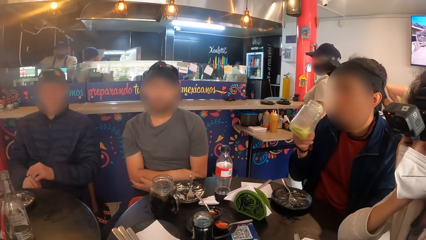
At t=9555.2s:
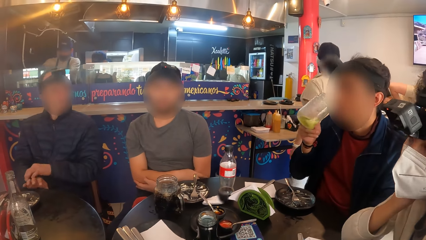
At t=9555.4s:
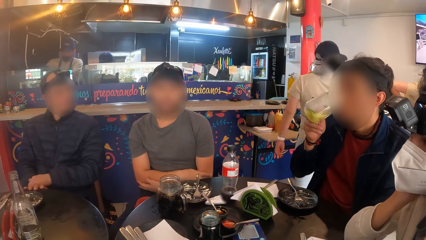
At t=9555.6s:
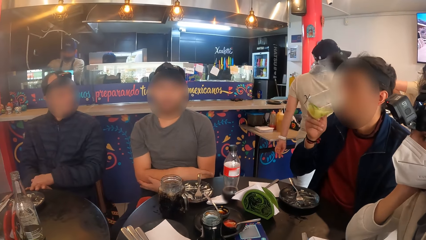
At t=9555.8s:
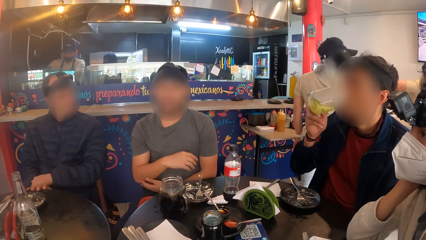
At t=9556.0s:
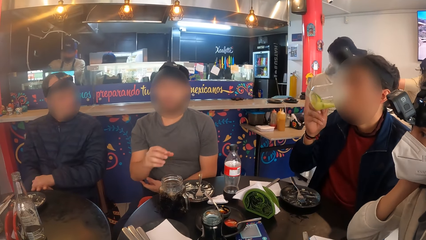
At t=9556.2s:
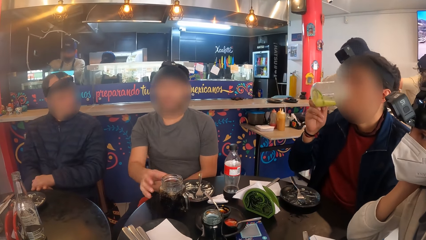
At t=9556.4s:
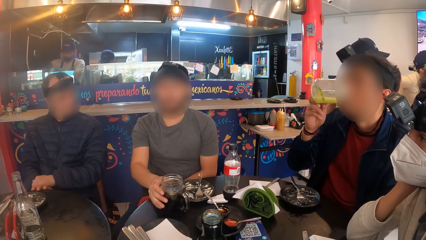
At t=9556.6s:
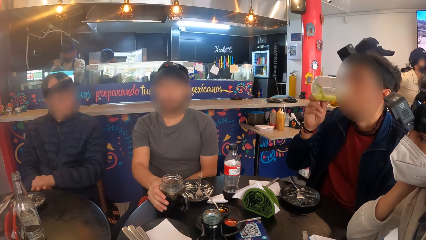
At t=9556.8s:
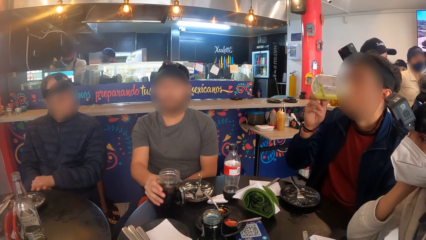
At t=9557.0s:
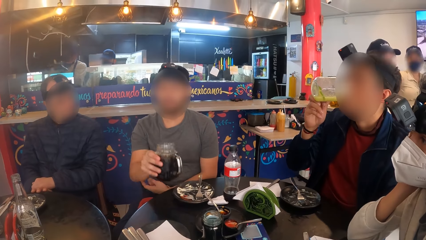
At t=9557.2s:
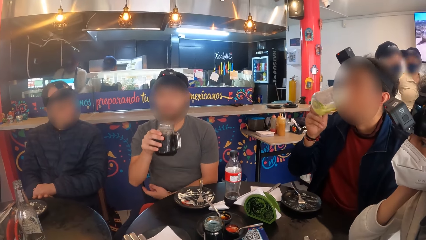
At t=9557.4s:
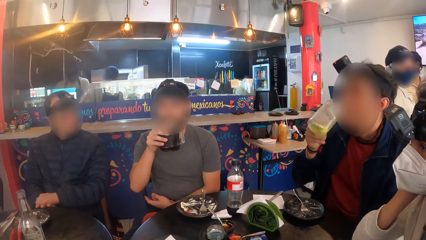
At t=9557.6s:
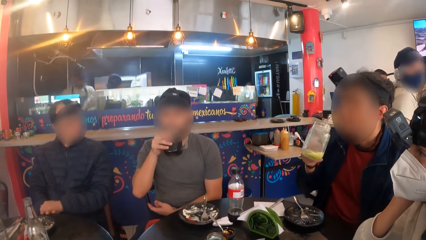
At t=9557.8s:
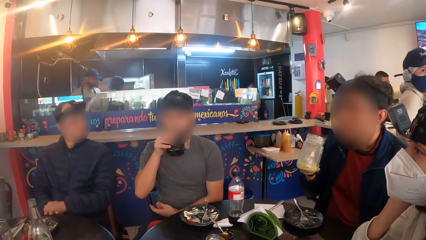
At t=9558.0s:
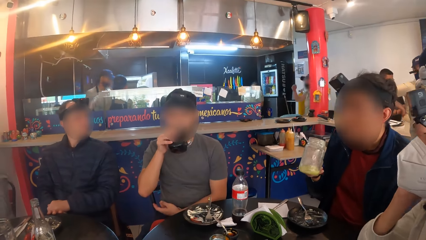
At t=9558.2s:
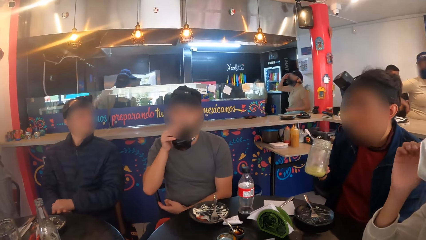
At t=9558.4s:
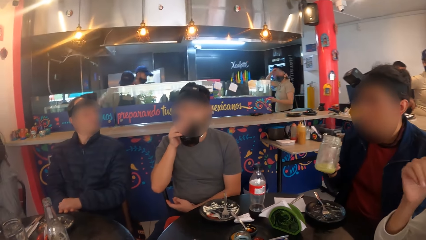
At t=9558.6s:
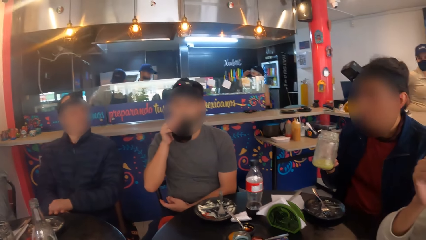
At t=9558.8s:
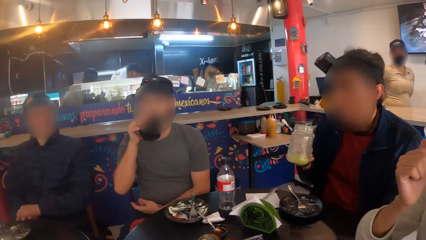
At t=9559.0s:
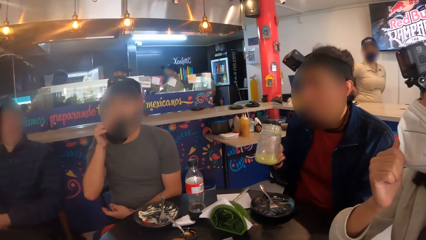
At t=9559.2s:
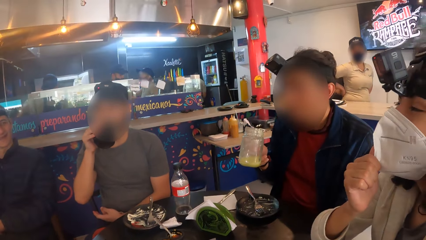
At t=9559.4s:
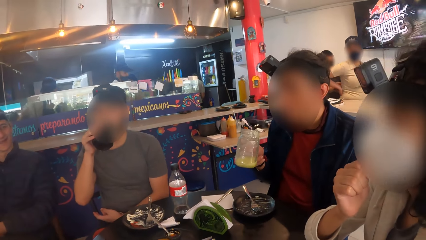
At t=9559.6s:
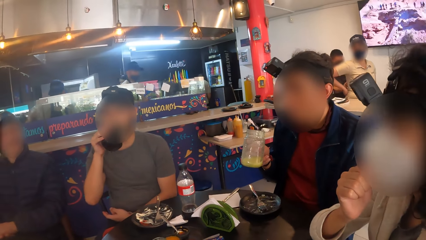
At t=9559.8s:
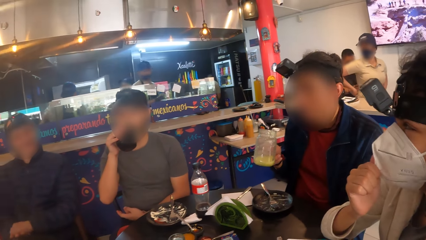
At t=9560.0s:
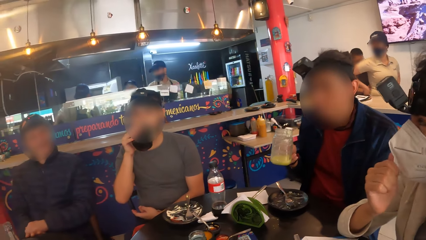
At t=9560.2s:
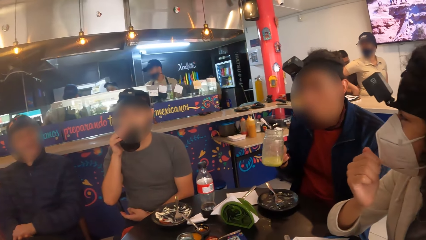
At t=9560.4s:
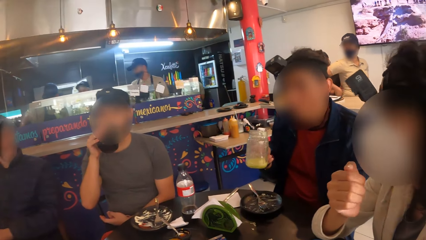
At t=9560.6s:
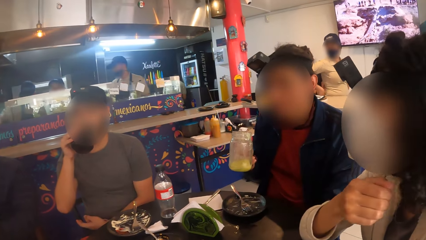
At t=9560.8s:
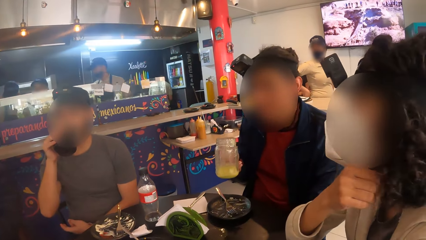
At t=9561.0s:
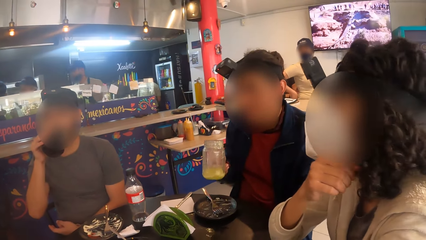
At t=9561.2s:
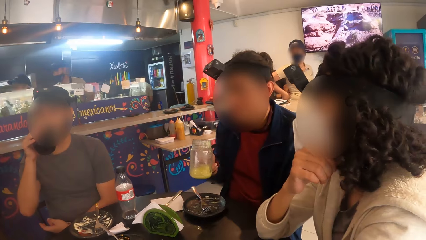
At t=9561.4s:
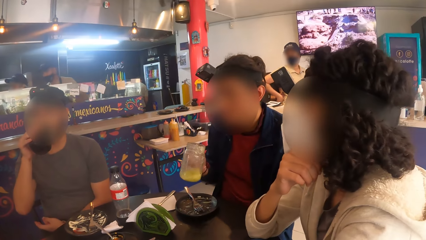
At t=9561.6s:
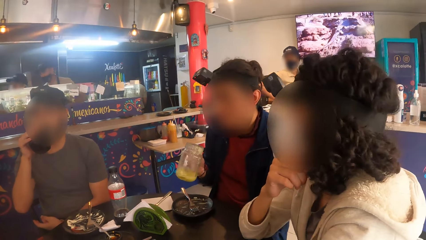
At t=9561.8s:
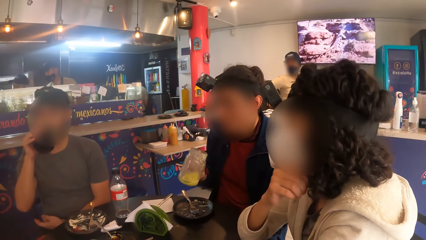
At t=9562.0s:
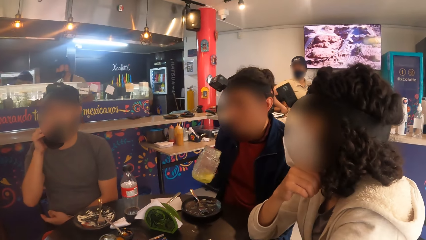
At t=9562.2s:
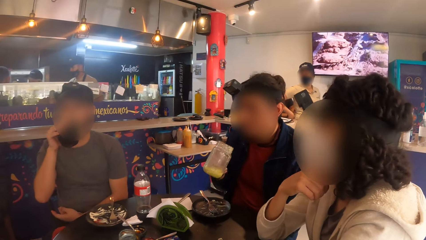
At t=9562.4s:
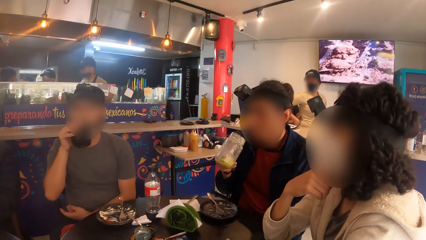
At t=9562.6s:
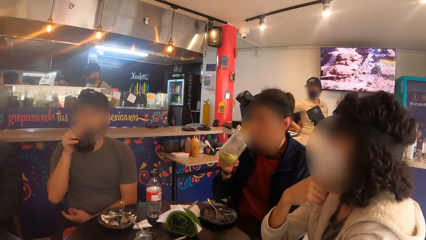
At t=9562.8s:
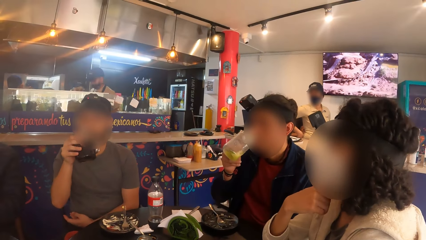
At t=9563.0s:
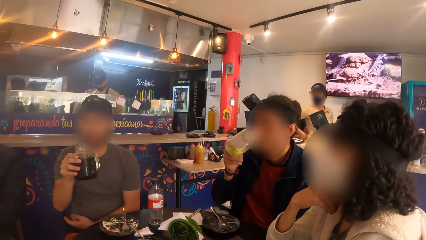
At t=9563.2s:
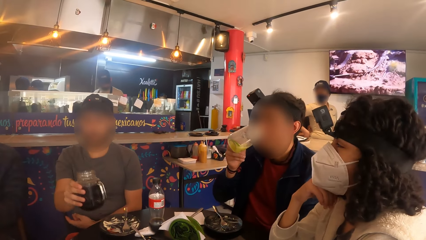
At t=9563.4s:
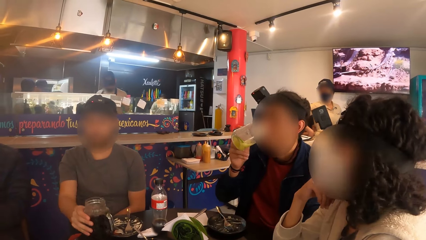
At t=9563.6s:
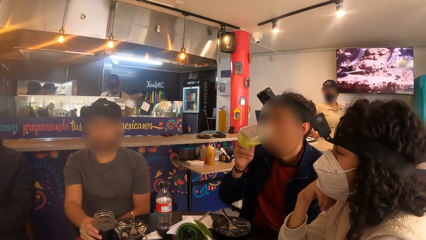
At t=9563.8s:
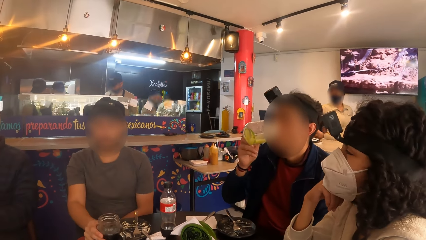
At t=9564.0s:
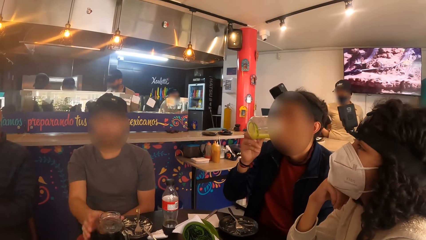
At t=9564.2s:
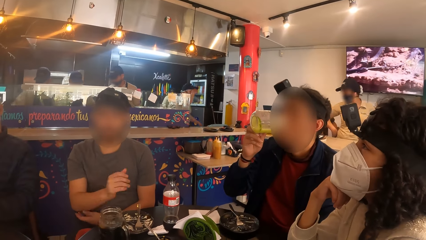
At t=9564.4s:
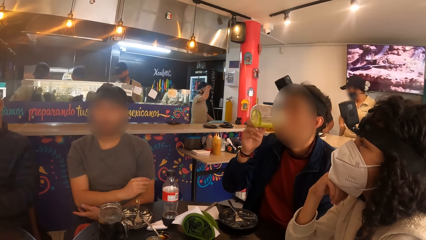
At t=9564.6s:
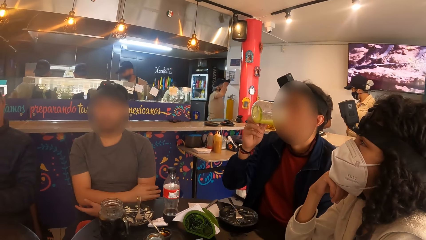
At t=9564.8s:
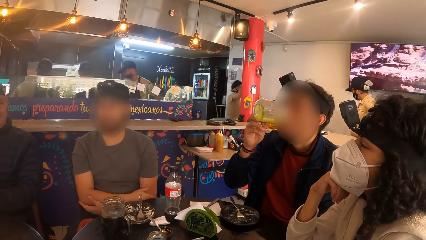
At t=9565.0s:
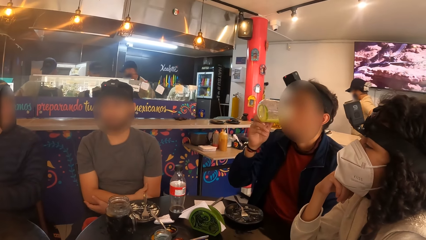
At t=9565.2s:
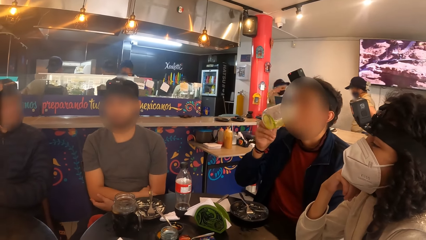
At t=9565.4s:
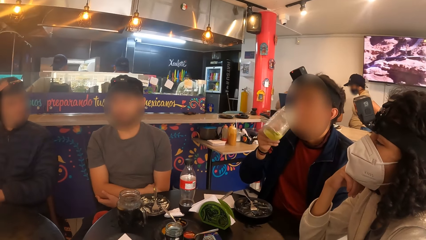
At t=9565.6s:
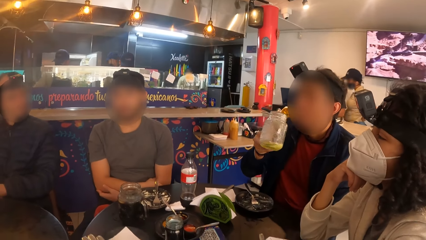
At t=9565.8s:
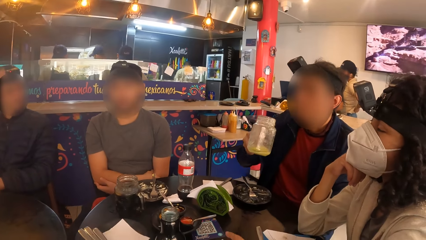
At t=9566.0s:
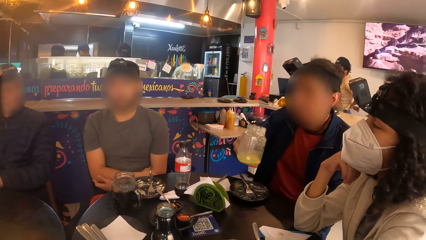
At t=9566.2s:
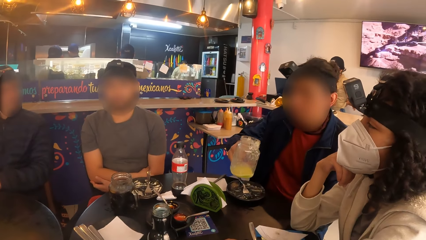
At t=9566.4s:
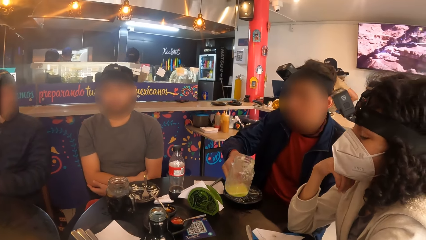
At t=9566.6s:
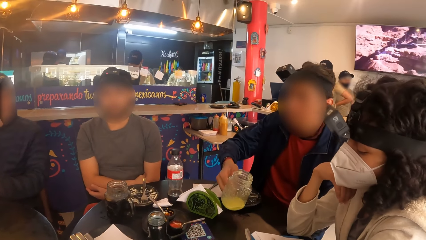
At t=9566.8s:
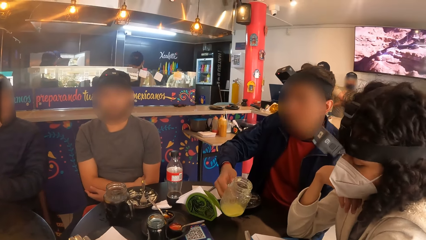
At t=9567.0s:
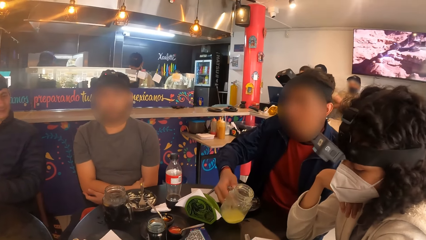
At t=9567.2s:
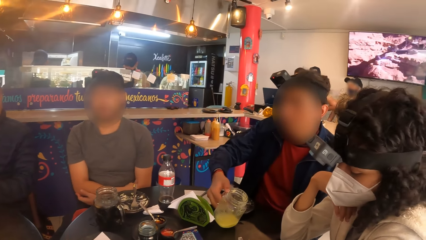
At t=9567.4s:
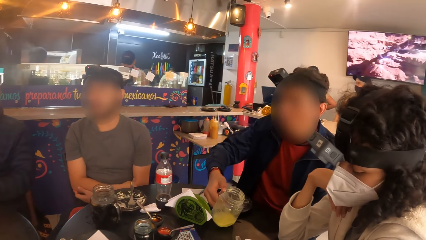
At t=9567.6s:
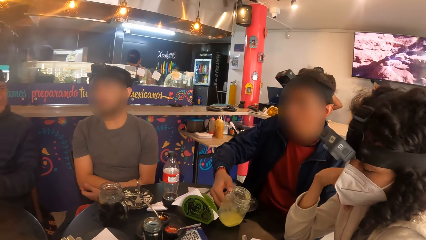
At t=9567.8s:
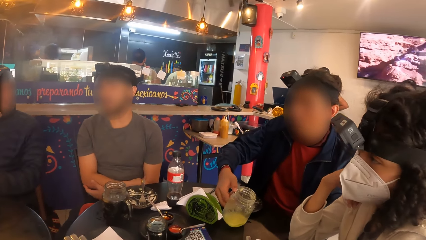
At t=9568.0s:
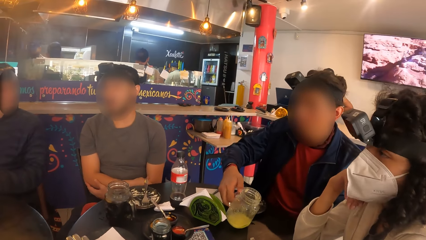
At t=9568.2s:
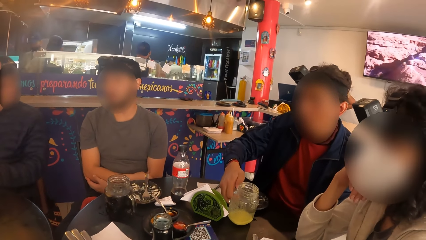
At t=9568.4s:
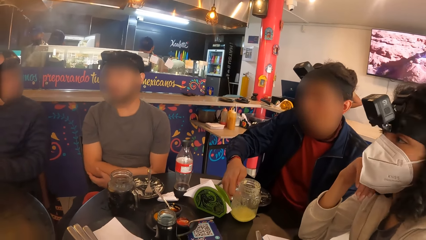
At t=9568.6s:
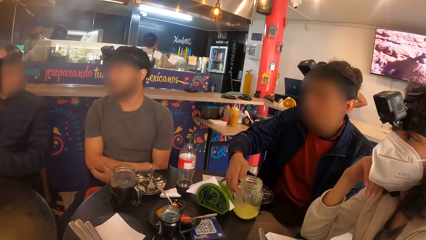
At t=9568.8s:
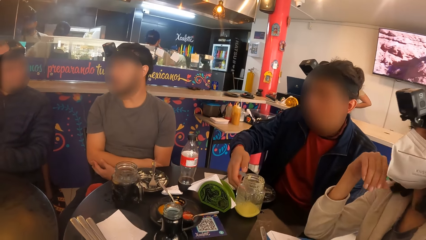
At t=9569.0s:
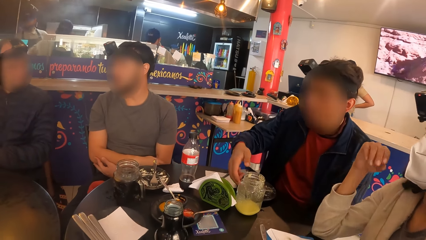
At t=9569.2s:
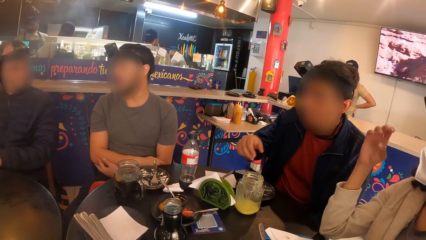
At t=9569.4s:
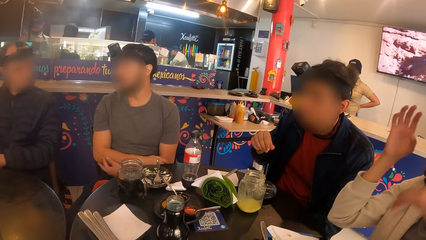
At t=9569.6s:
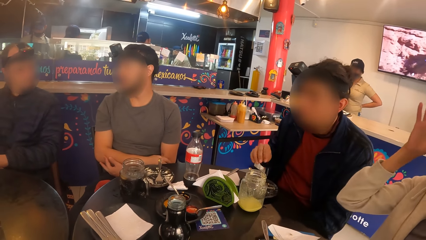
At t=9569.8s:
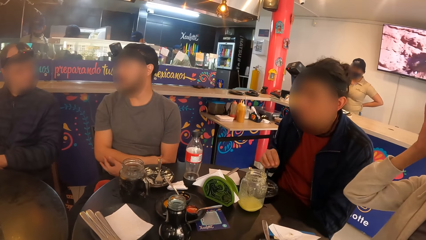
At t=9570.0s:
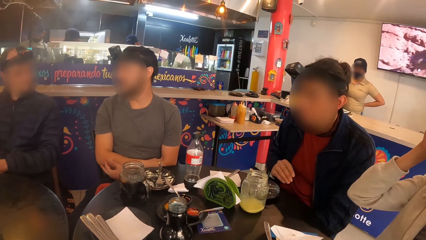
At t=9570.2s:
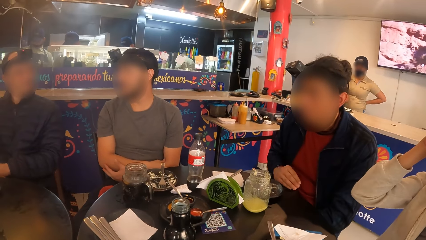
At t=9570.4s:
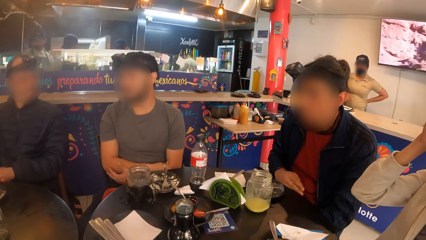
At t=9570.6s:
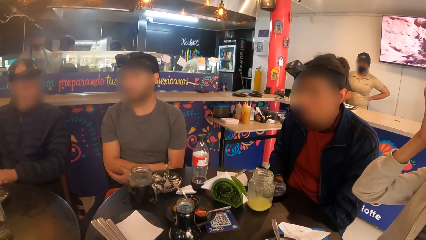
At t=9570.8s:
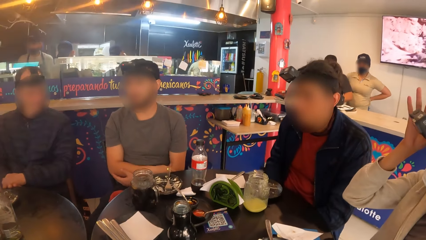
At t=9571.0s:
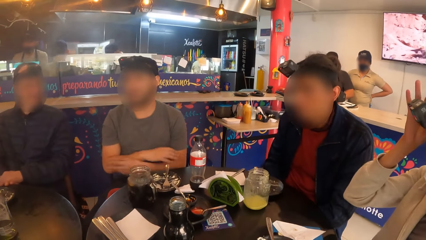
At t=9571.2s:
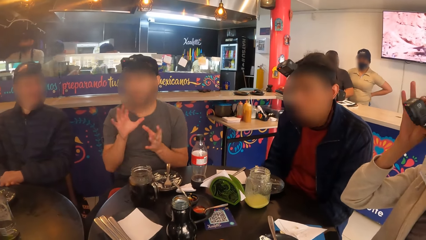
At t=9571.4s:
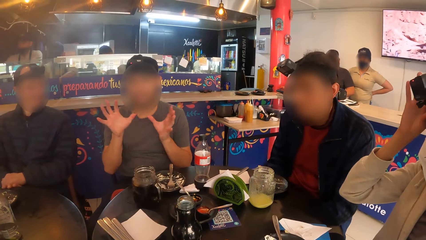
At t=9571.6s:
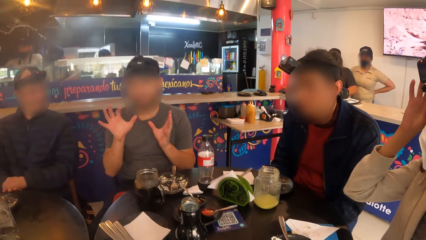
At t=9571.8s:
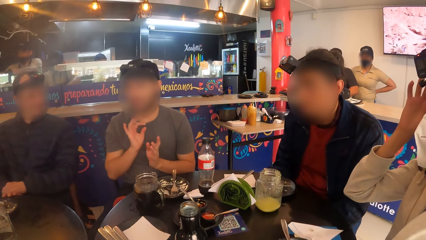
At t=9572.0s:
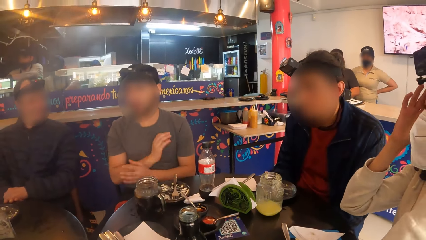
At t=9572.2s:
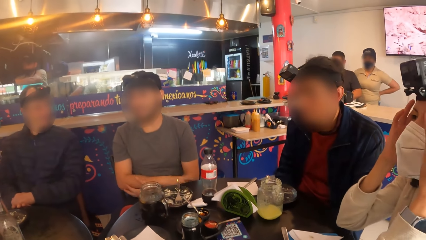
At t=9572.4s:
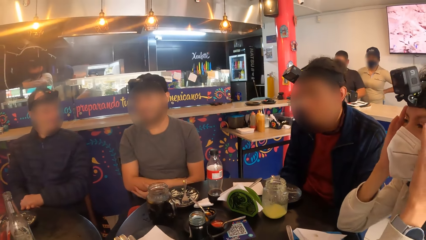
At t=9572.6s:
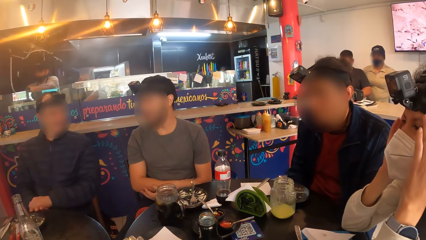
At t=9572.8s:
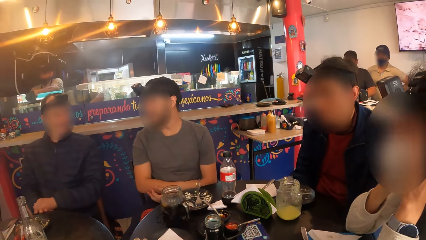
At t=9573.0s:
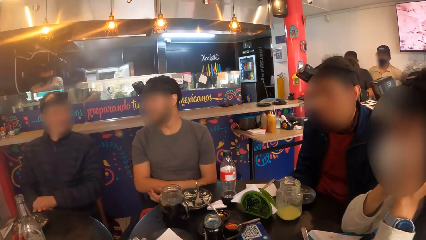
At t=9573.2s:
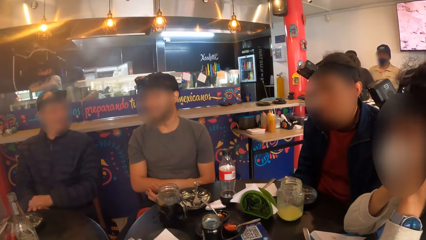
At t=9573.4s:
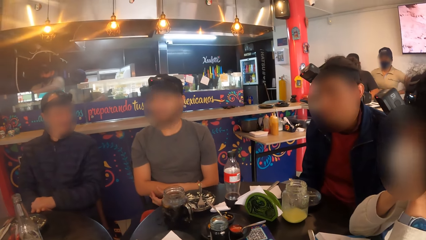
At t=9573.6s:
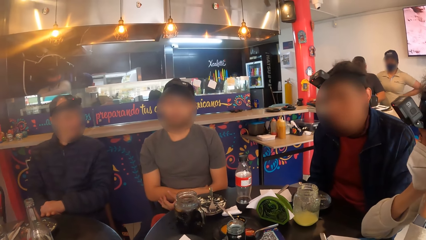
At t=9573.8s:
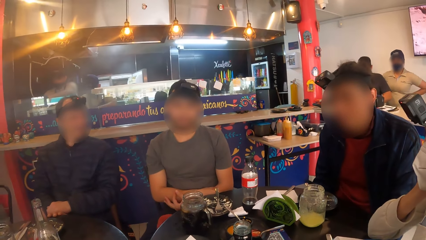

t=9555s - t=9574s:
A person drinks juice. A man carries the cup of soda from the table with his right hand. The man drinks from the cup of soda in his right hand. The man keeps the cup of juice on the table with his right hand. Another man keeps the cup of juice on the table with his right hand.
